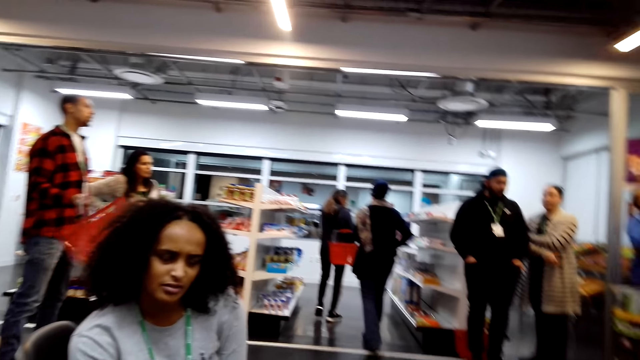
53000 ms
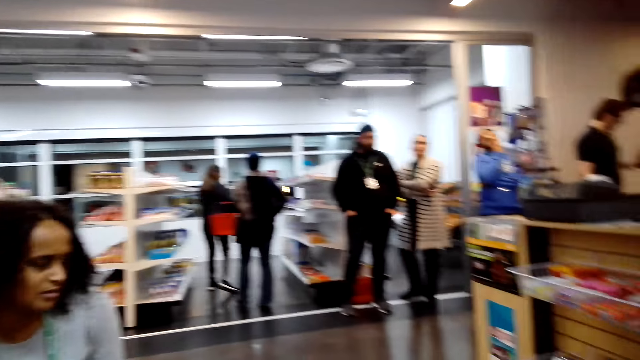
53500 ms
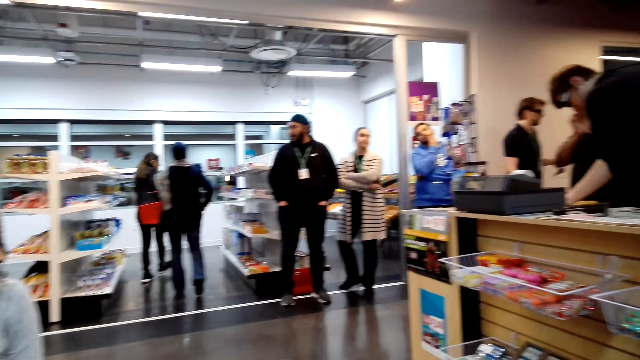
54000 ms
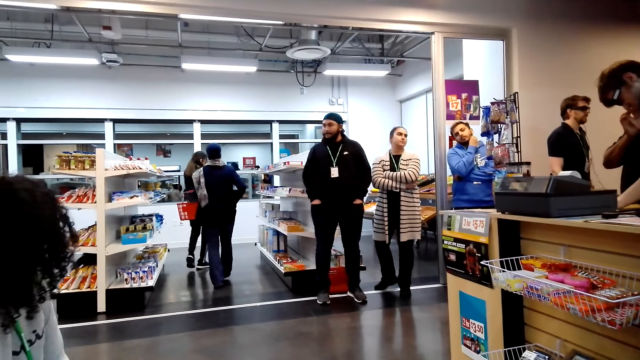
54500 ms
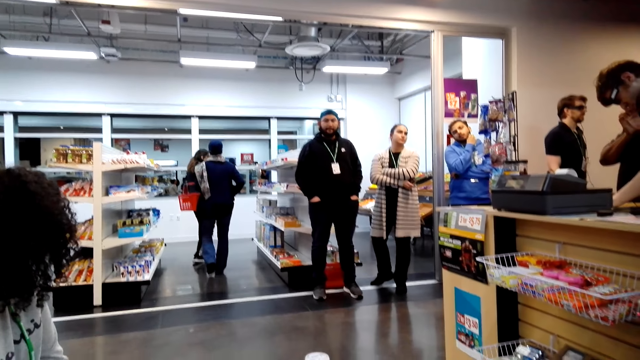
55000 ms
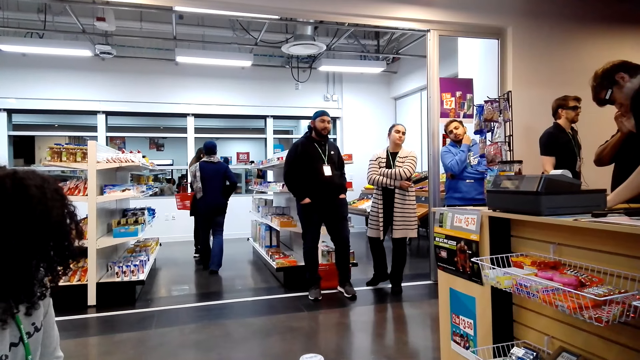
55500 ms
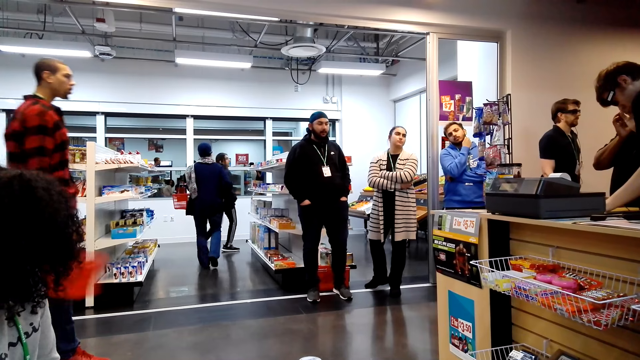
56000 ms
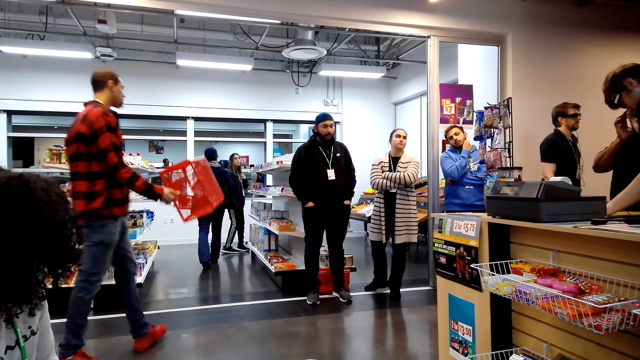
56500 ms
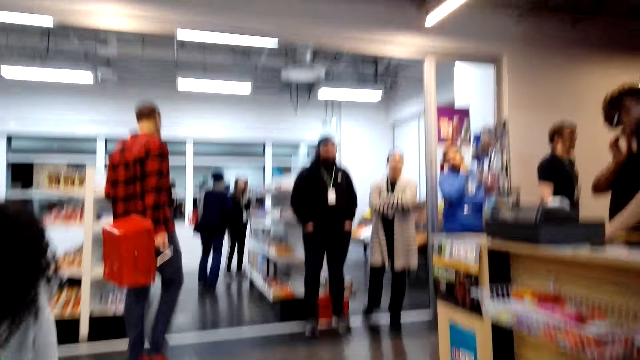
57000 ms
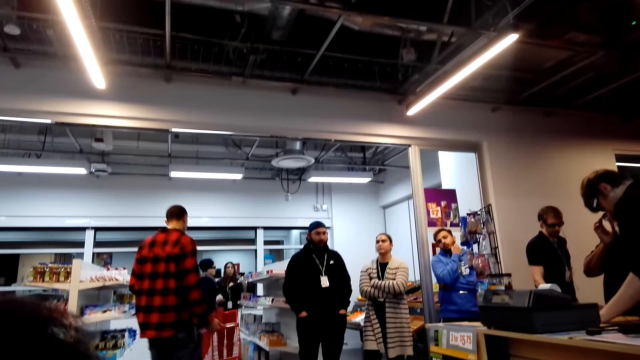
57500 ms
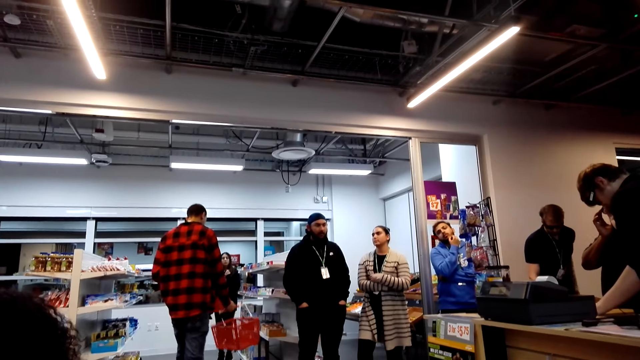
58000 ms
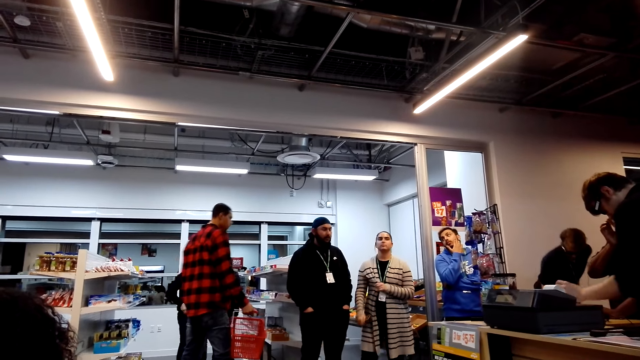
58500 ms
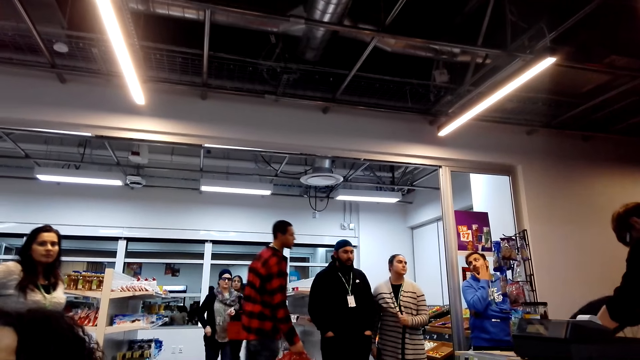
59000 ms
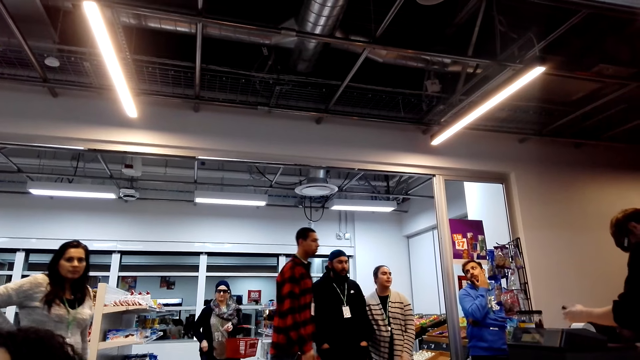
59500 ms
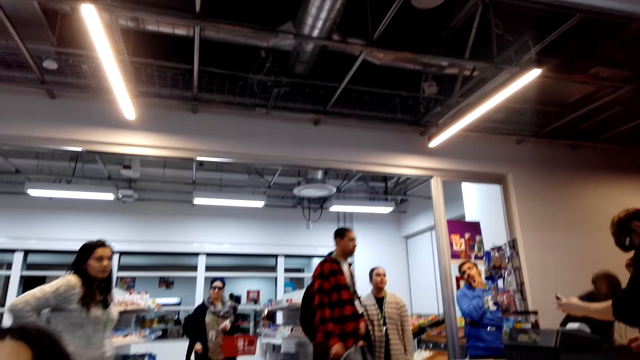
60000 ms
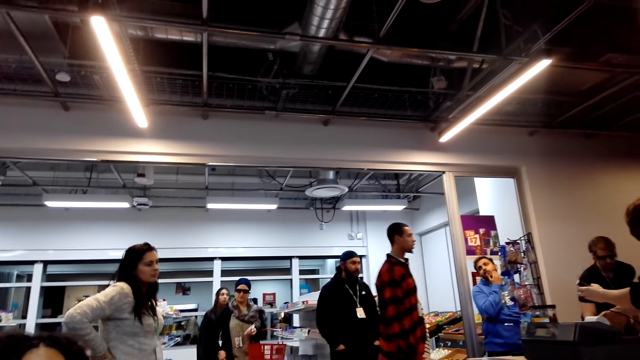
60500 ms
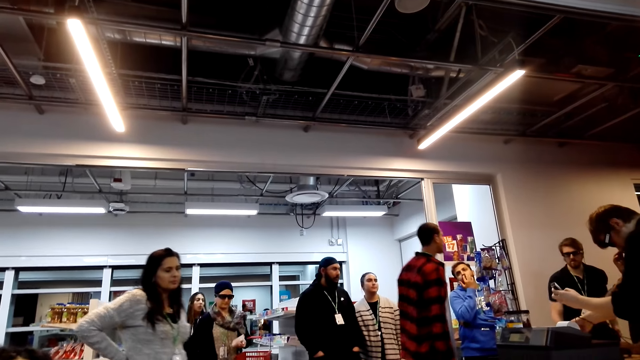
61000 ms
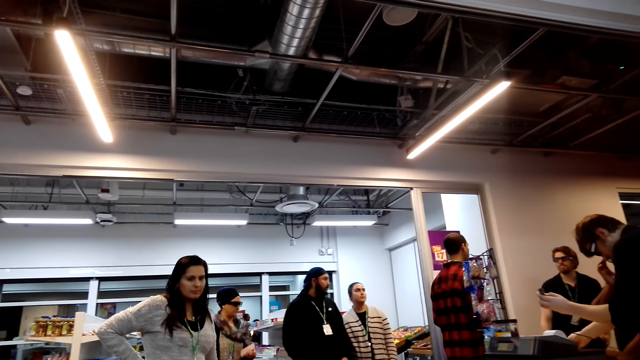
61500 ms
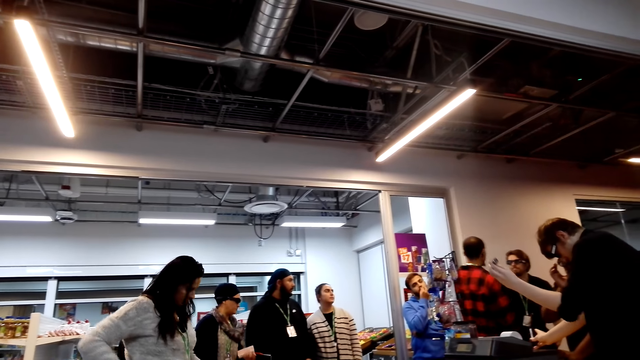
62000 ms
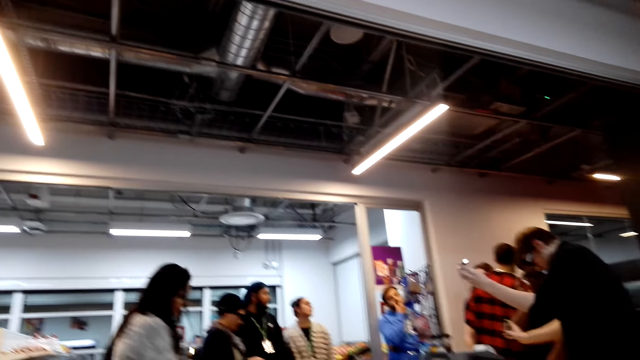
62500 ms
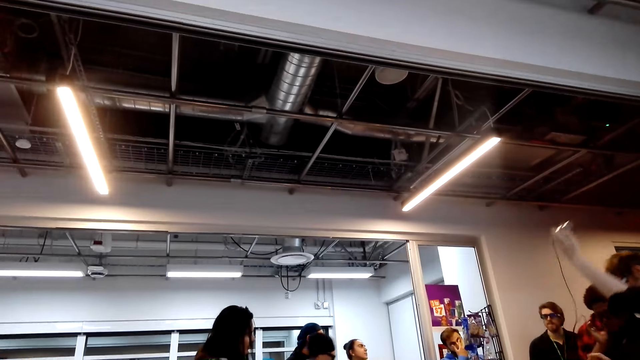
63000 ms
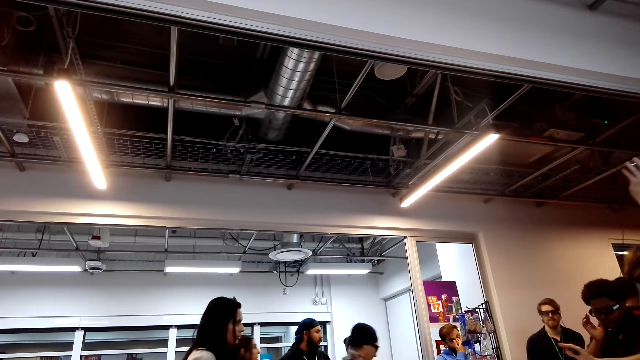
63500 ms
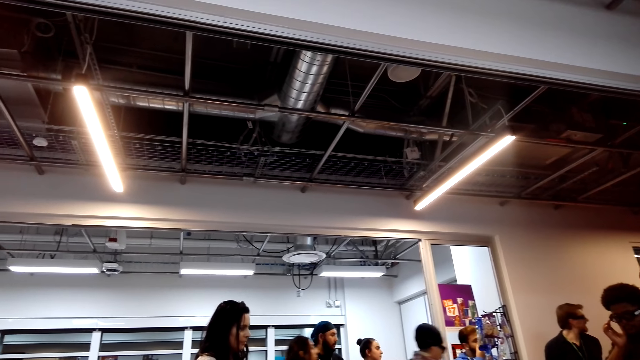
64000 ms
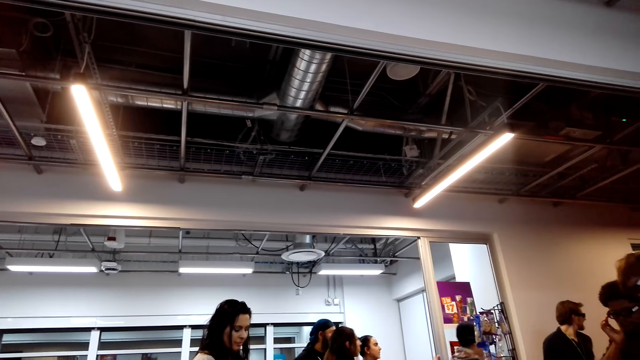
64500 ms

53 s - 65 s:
The camera wearer stares at the lady. They stare at the lights.

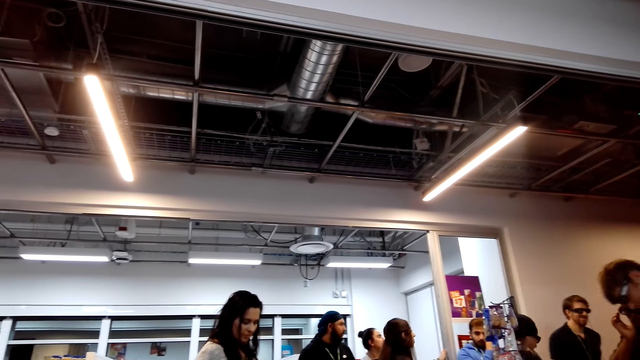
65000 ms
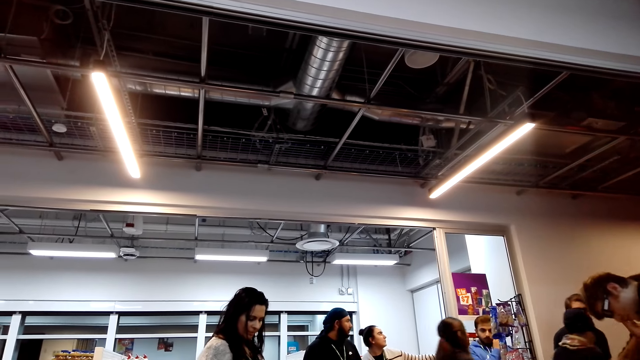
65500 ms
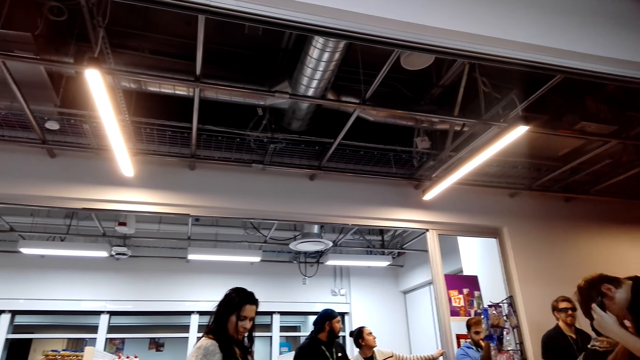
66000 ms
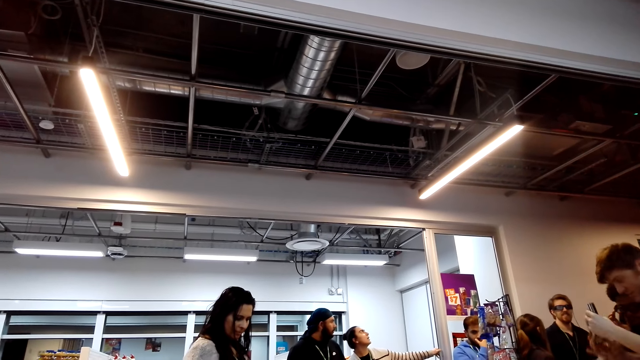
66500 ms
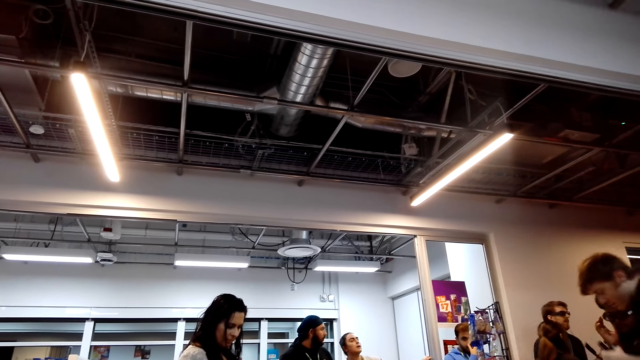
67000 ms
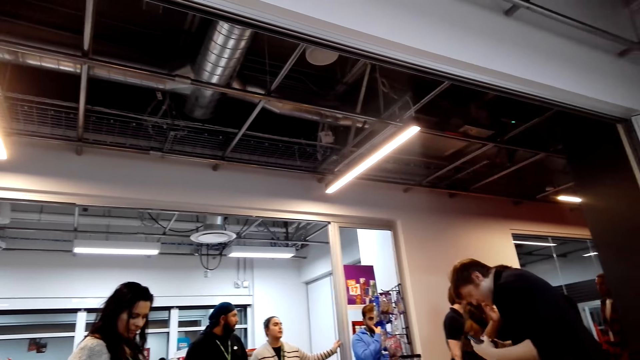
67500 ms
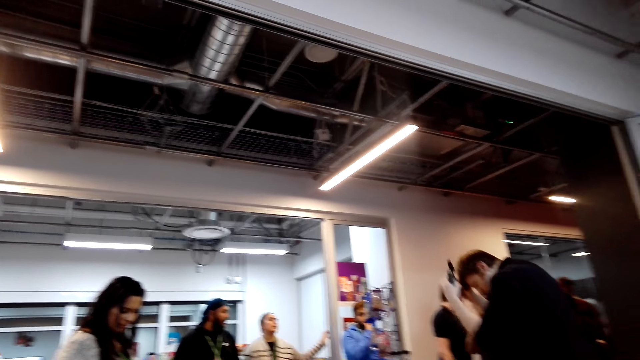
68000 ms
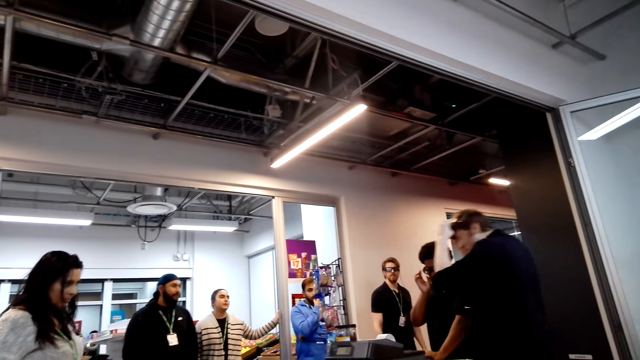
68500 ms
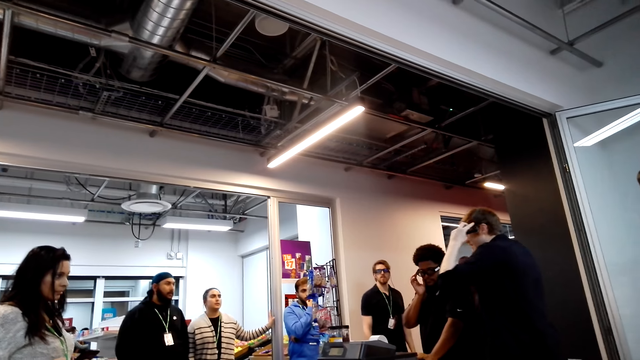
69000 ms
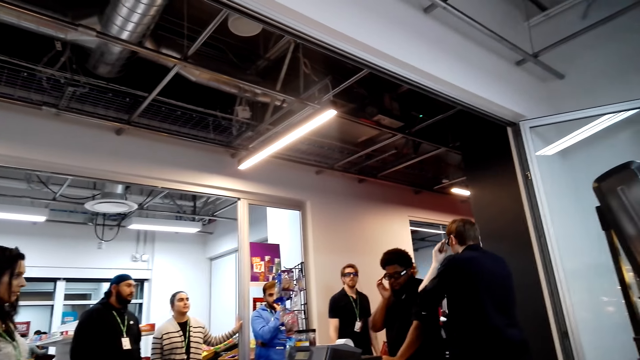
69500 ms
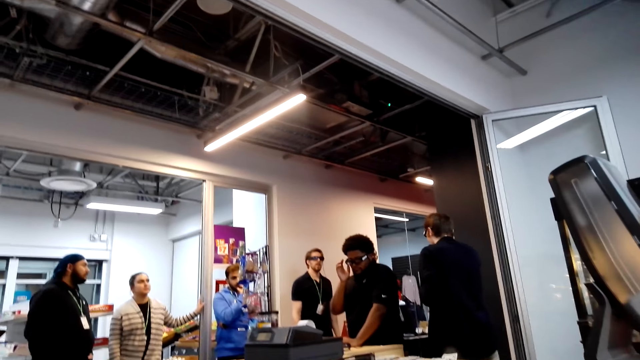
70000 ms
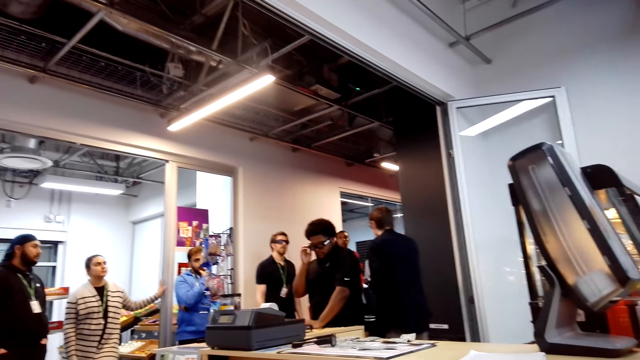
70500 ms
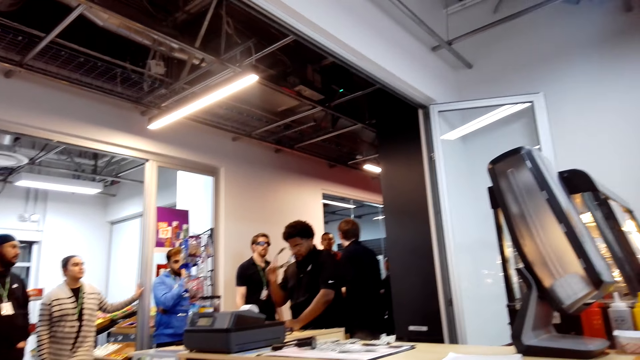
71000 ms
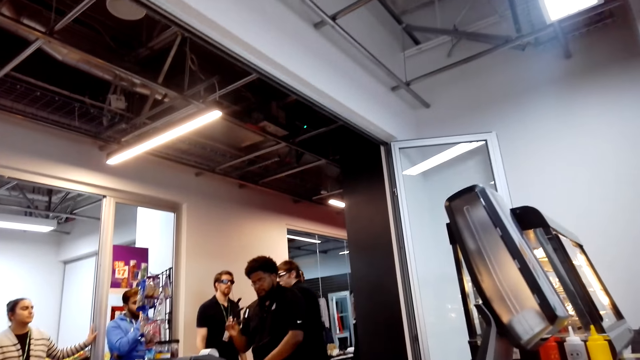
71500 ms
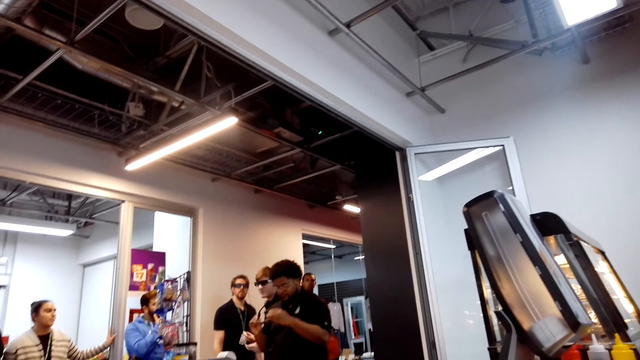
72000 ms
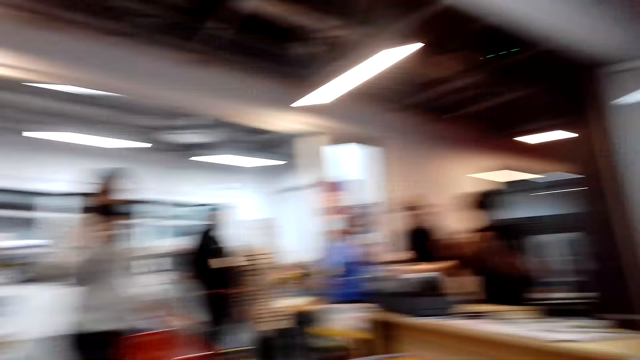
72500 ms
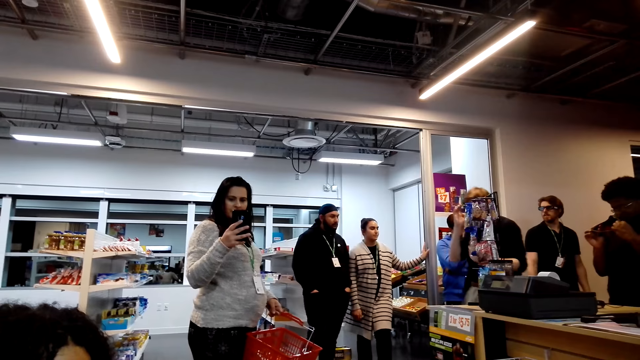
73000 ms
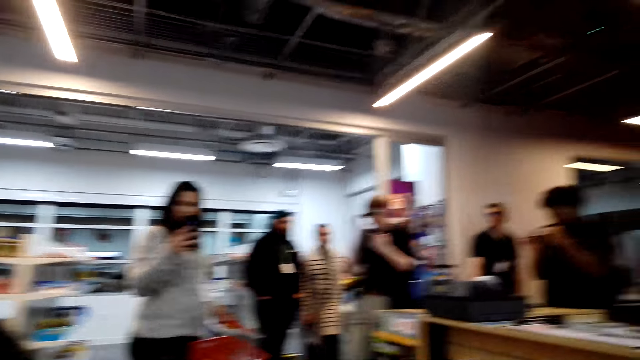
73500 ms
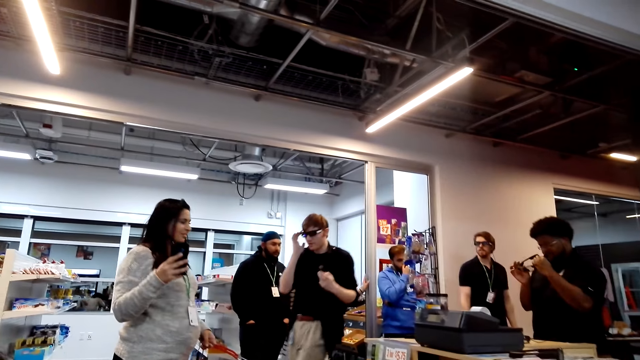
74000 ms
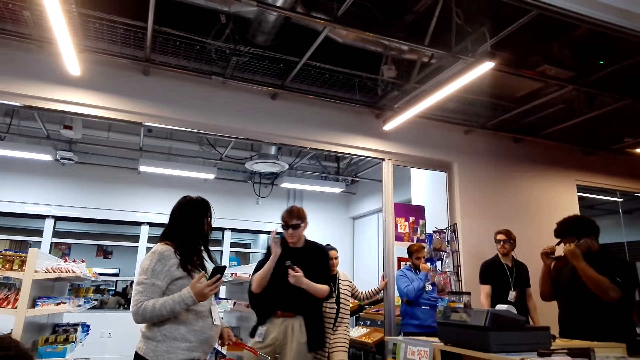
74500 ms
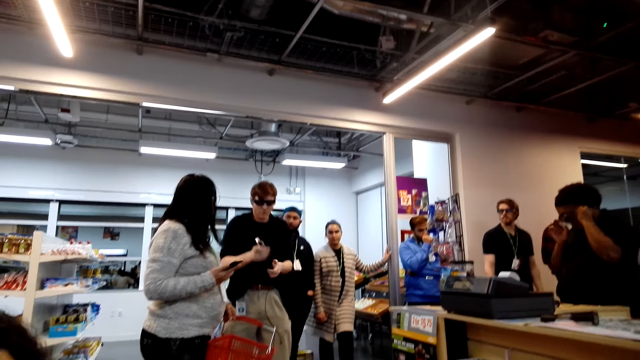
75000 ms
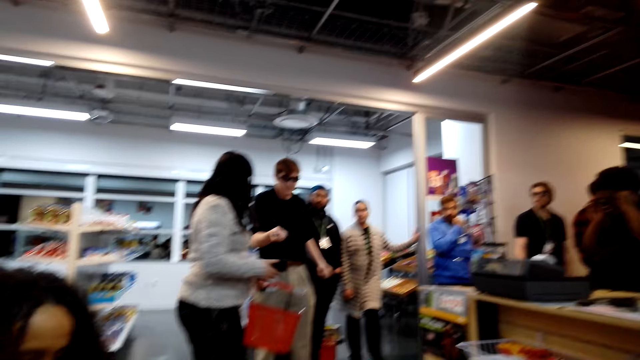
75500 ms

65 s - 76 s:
A man touches the spectacles with the right hand. The man removes the spectacles with the right hand. The camera wearer stares at a lady.
